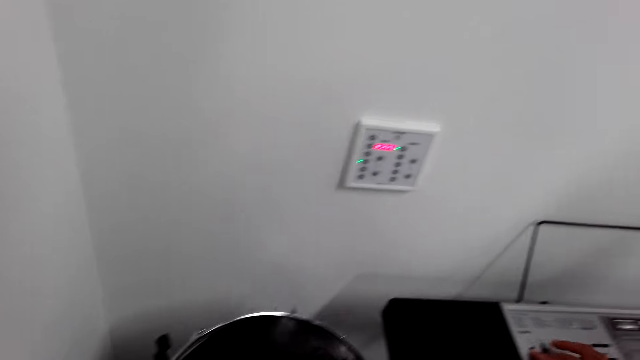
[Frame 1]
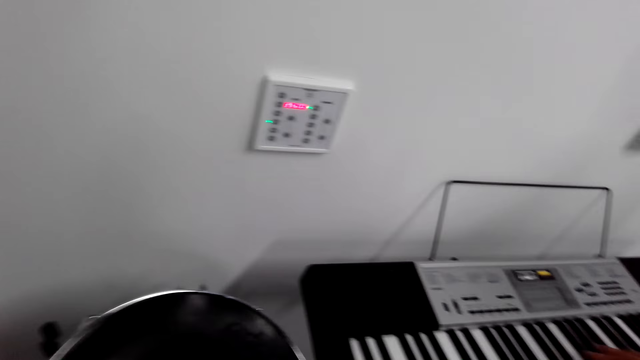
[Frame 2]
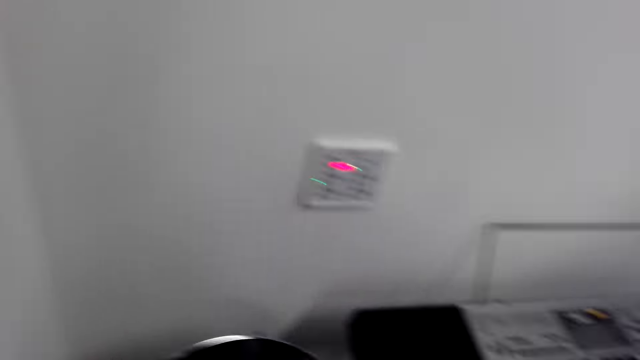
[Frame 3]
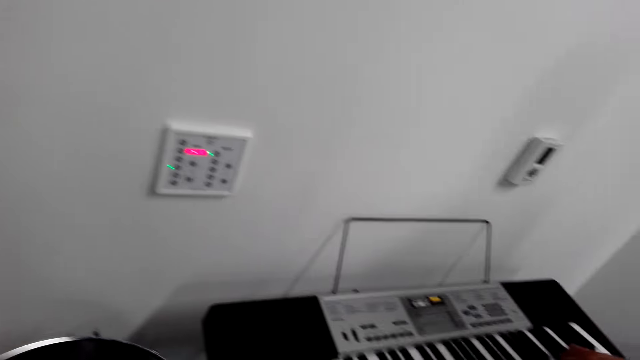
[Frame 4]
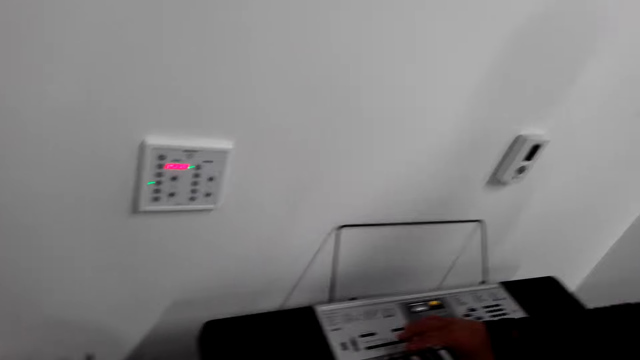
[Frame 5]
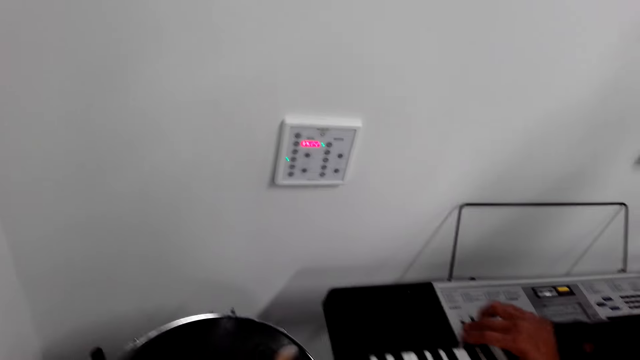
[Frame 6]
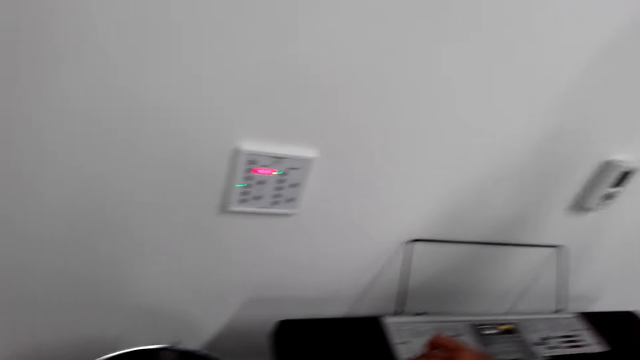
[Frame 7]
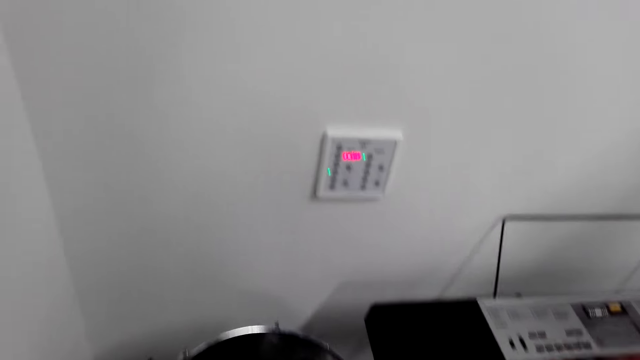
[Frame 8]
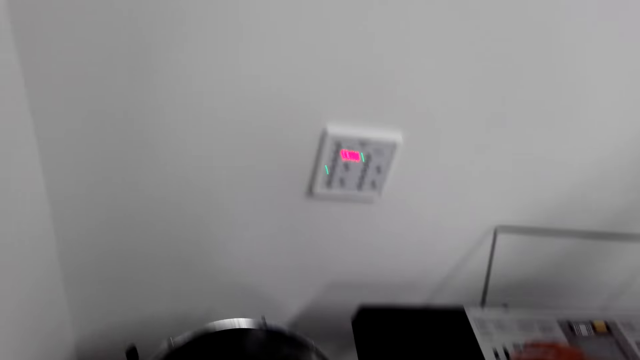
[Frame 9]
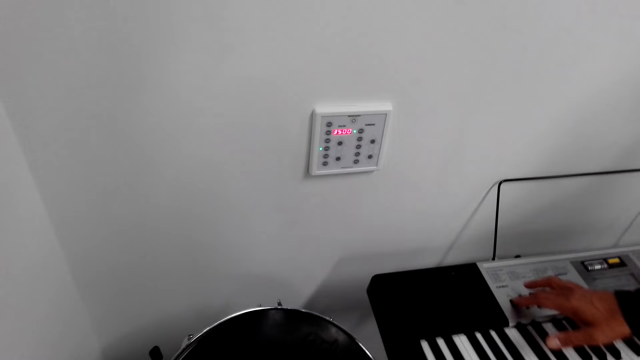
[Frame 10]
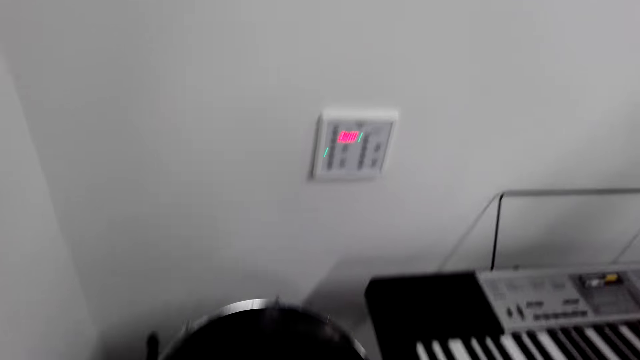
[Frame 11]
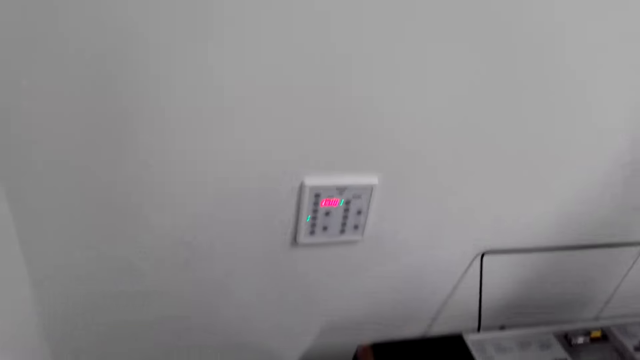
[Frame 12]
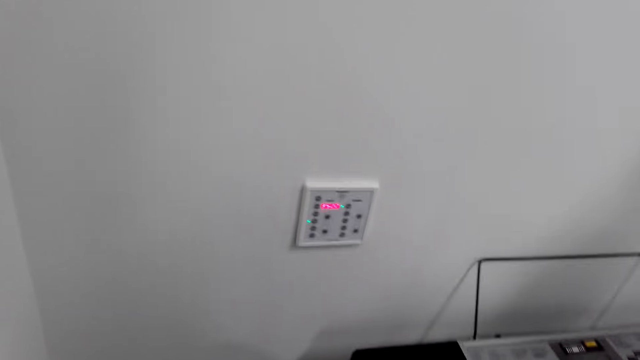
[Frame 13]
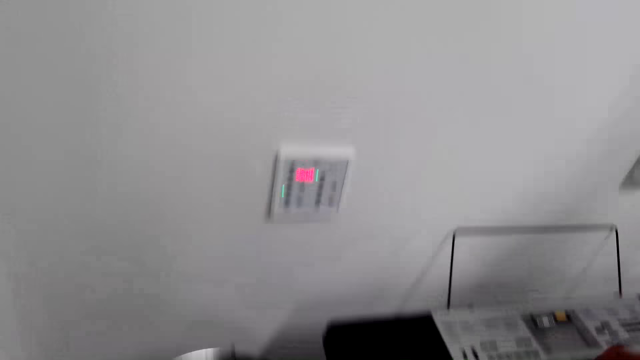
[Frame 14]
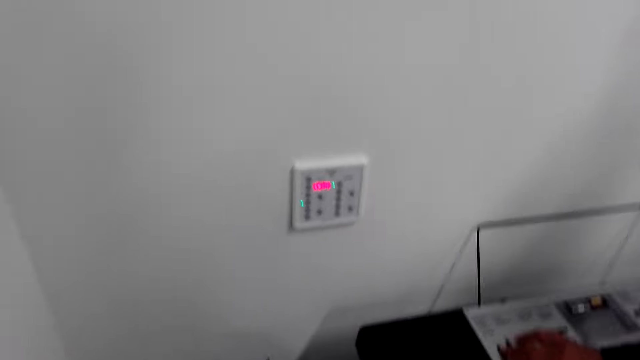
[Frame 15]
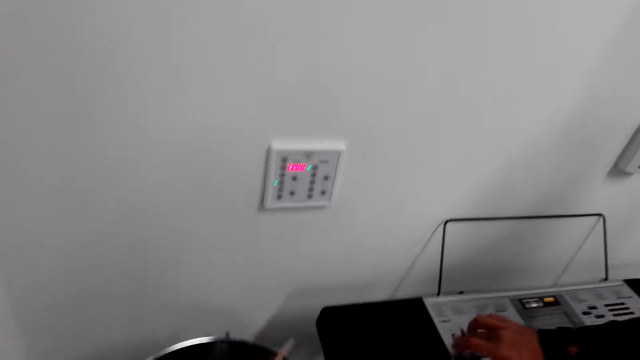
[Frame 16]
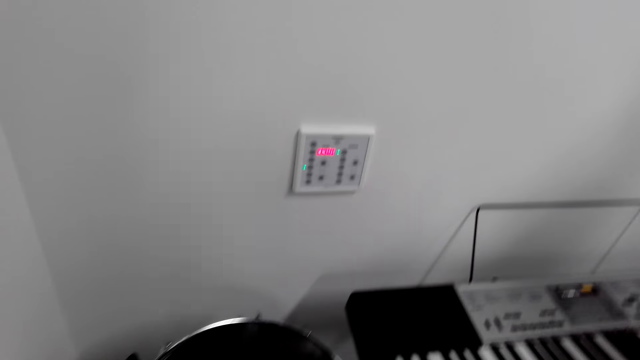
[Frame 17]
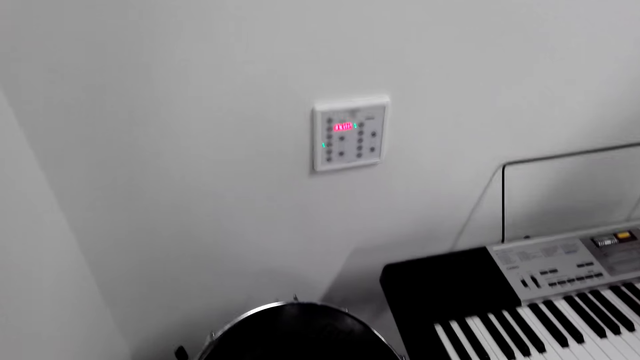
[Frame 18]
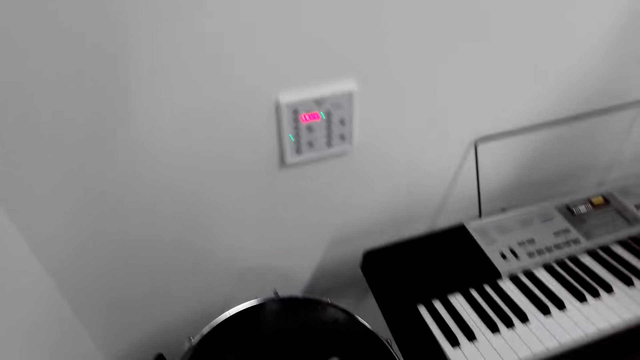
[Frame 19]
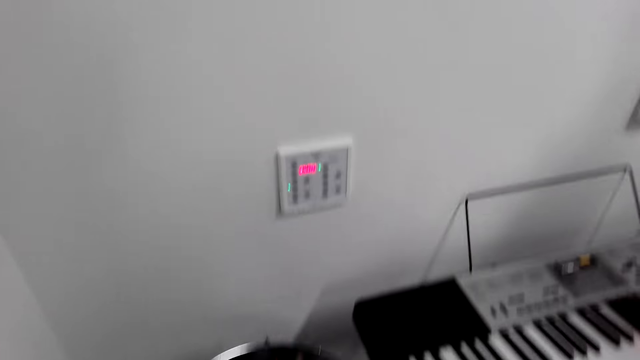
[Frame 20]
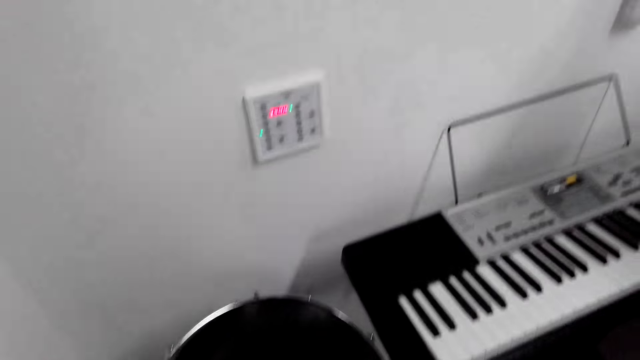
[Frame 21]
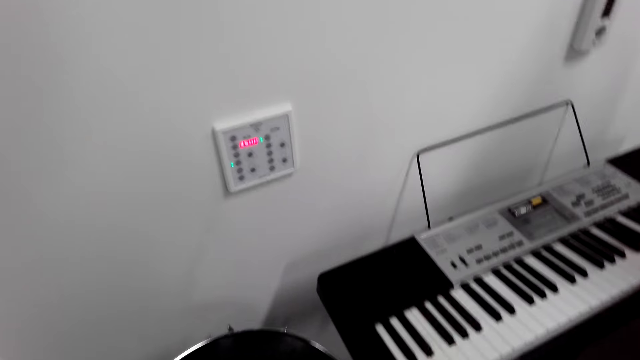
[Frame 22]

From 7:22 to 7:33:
A man operates a piano repeatedly. He presses the piano buttons.

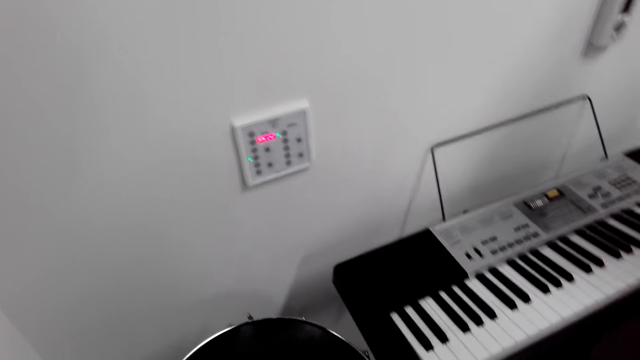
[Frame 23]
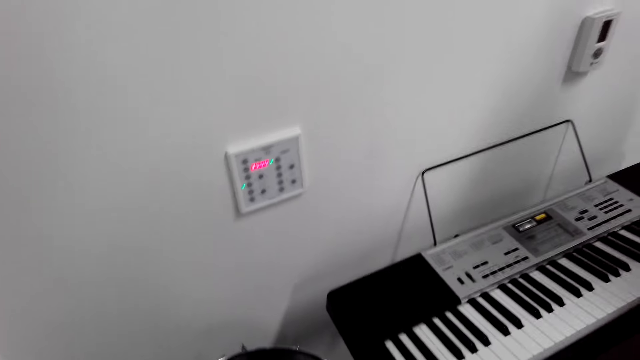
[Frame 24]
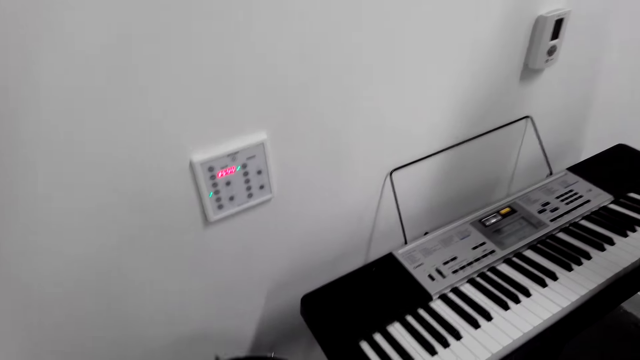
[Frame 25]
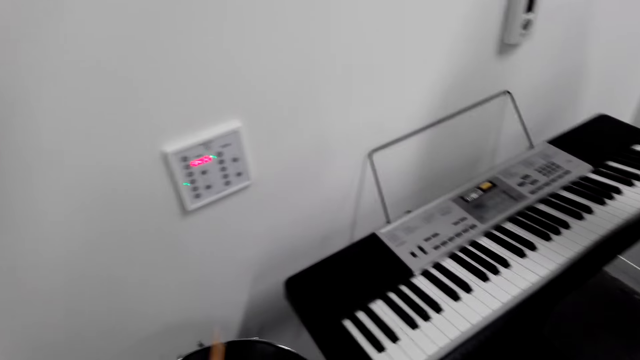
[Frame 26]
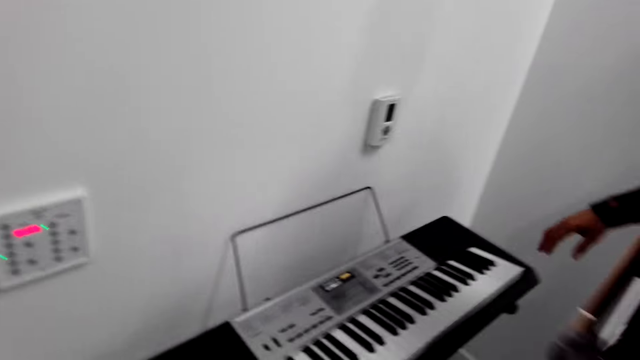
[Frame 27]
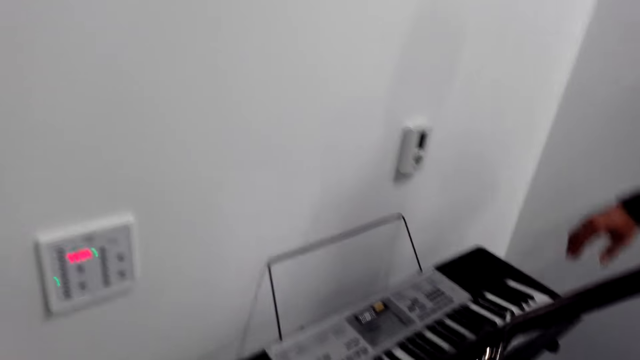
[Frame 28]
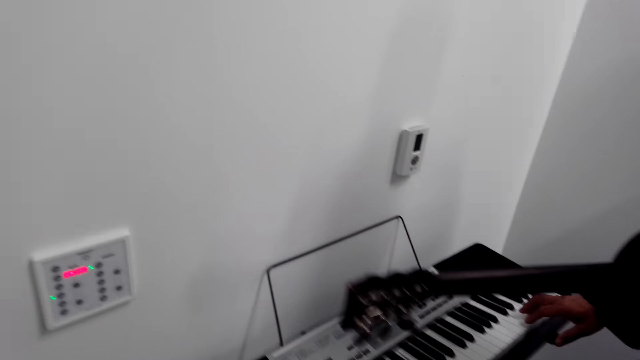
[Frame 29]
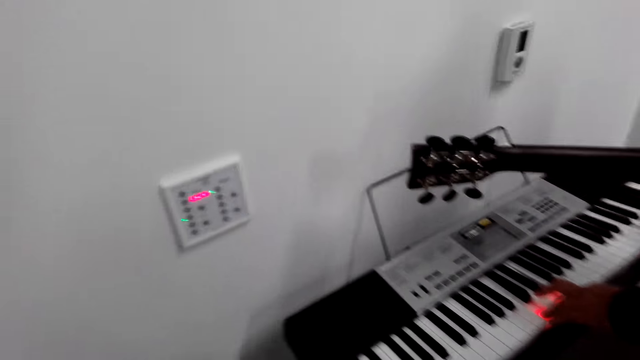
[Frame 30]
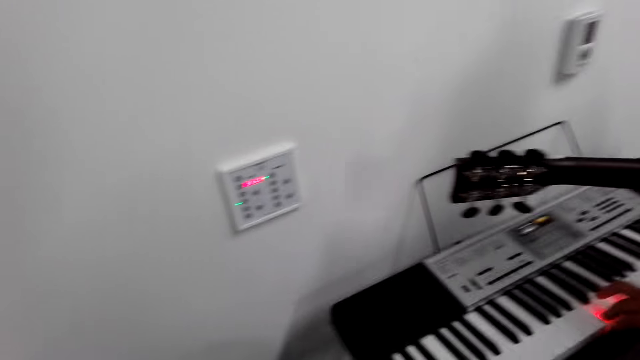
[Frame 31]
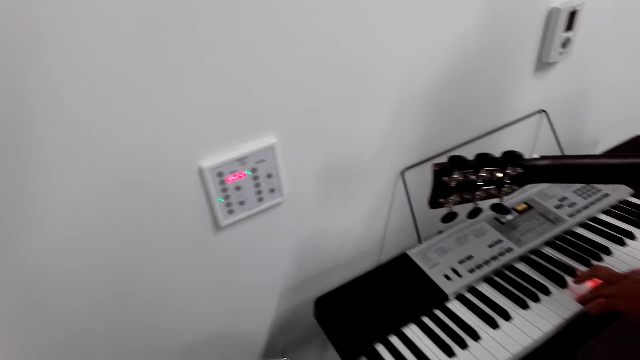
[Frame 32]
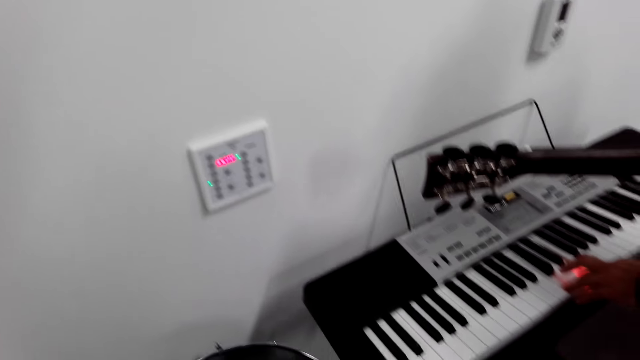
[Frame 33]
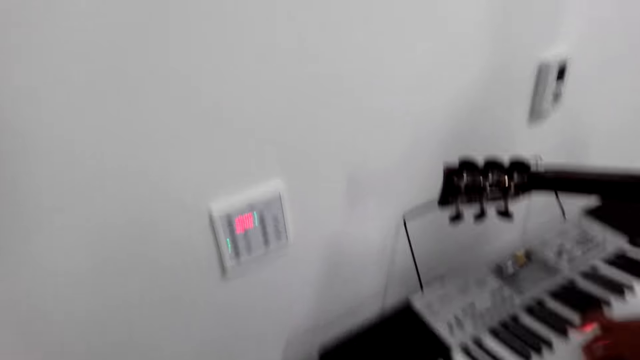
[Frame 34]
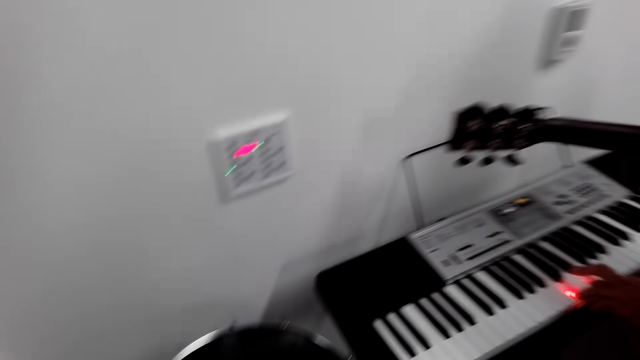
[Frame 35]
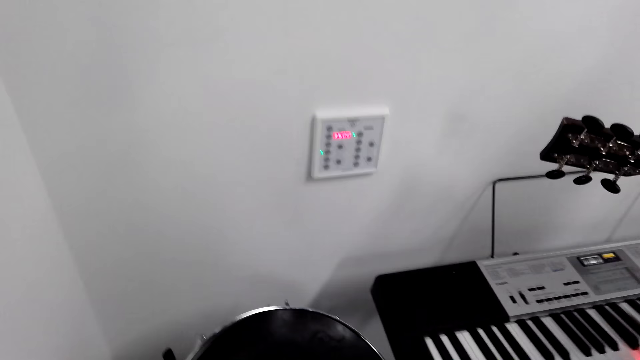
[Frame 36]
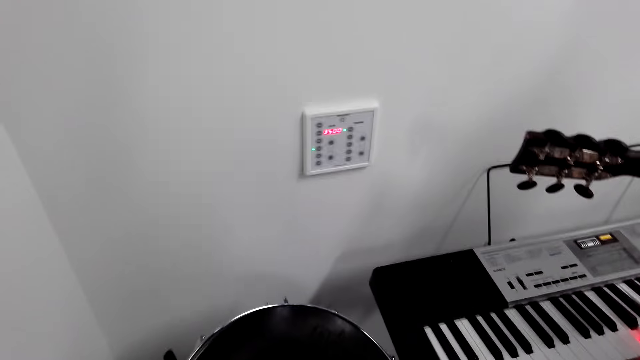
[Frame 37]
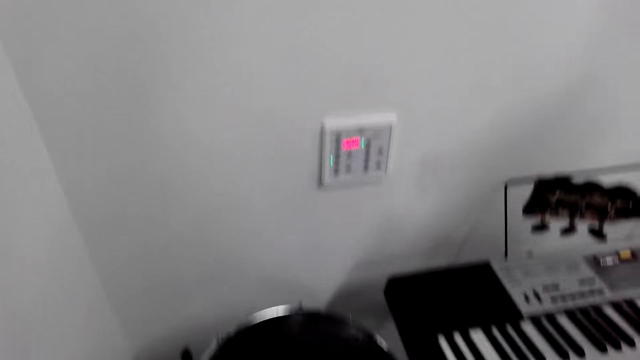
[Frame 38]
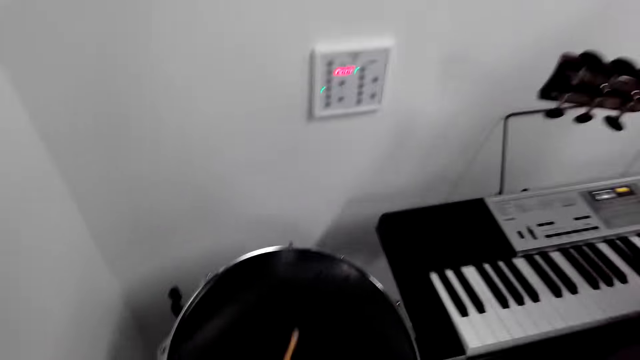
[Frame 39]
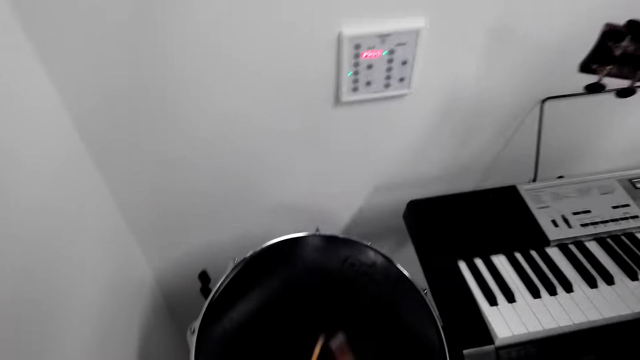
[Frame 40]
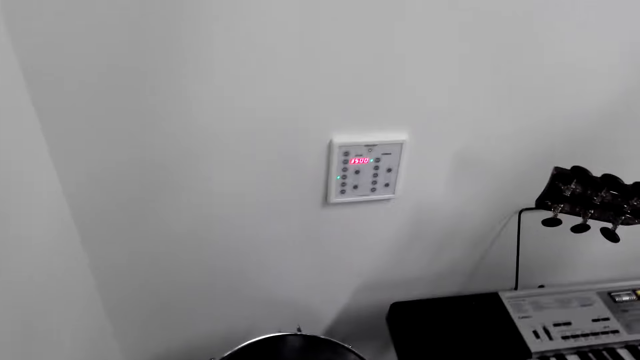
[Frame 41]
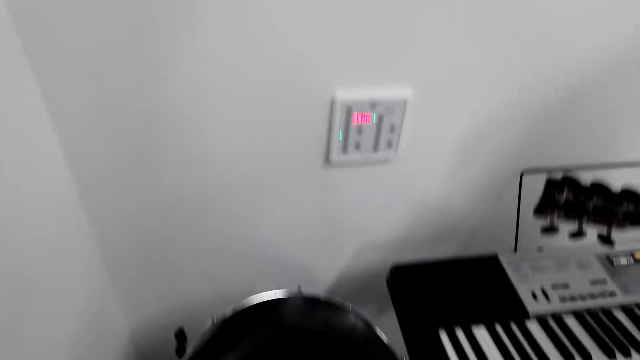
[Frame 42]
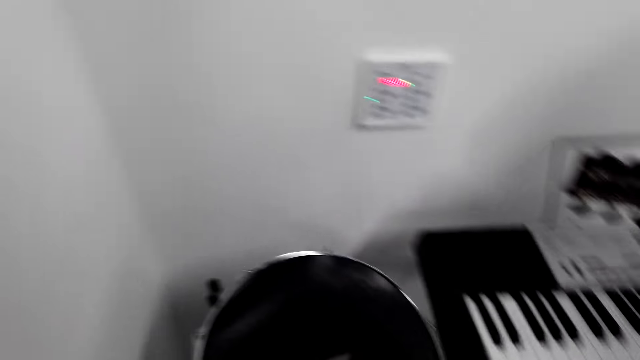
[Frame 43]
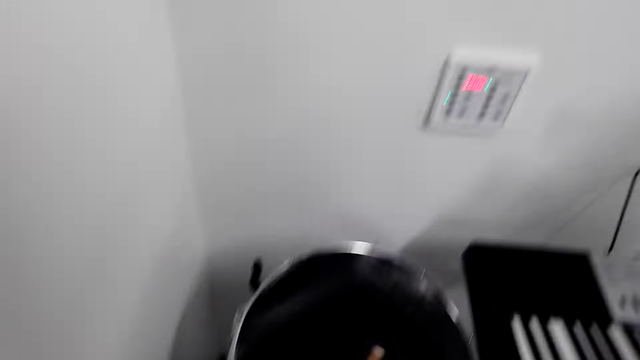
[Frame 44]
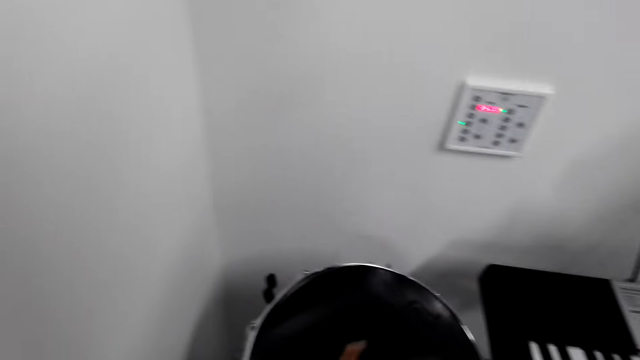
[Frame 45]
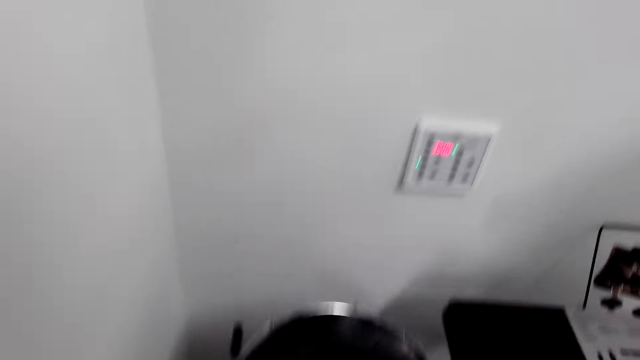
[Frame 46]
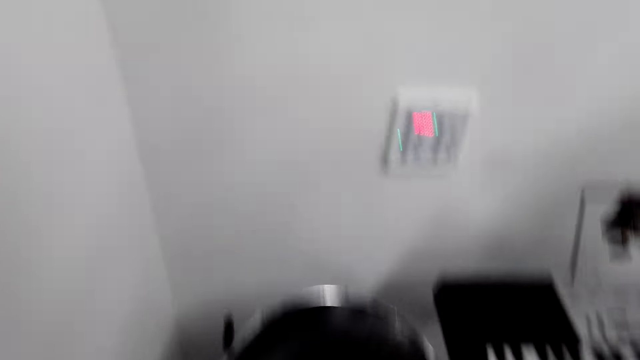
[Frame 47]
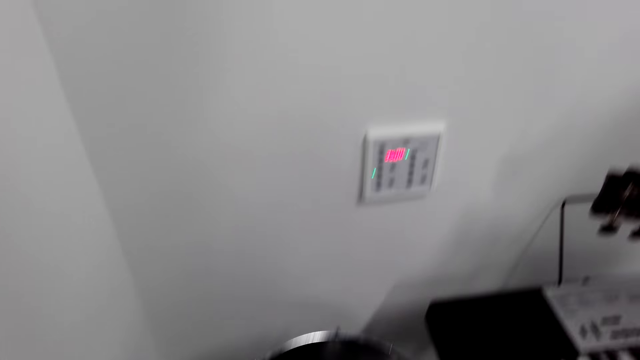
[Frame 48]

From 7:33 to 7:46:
The man moves around. He plays the piano.
